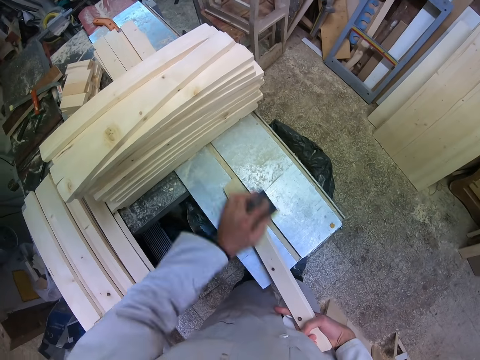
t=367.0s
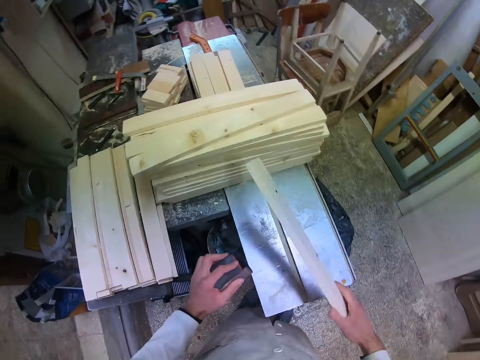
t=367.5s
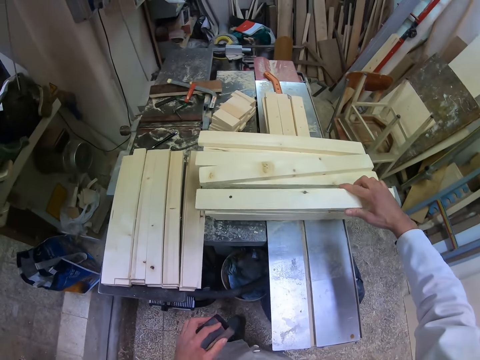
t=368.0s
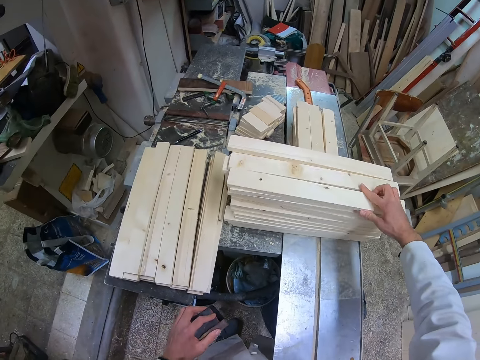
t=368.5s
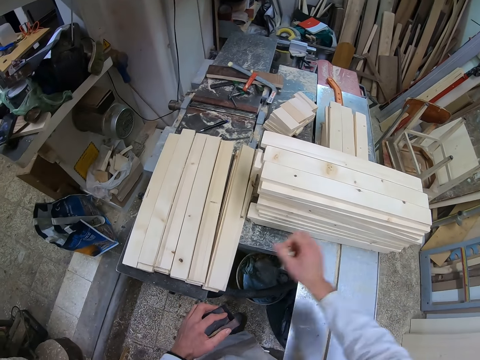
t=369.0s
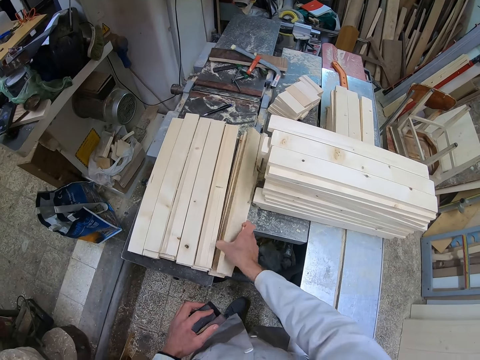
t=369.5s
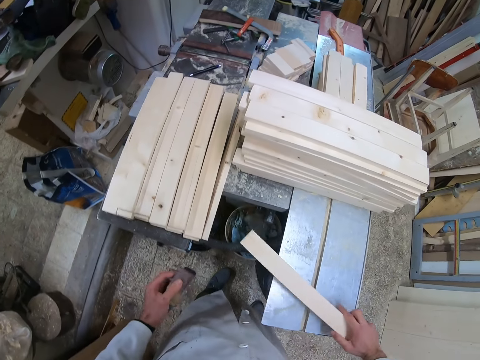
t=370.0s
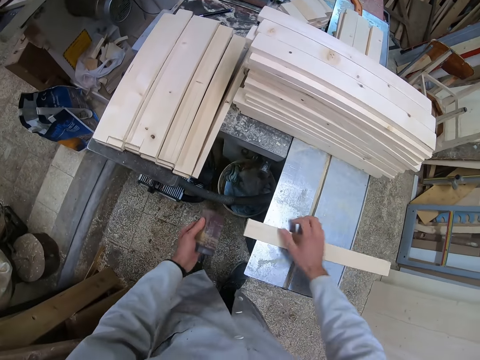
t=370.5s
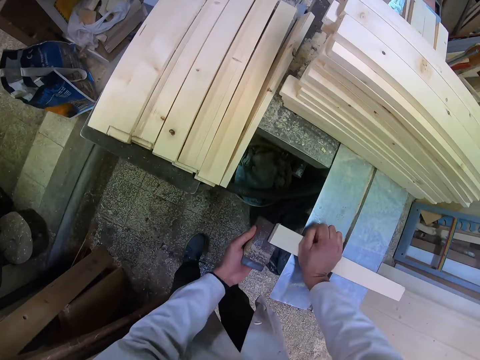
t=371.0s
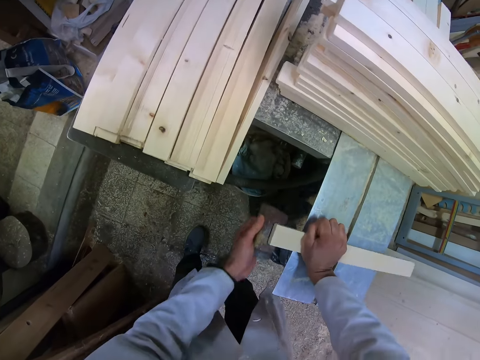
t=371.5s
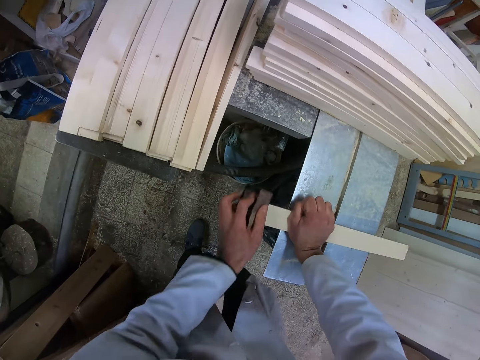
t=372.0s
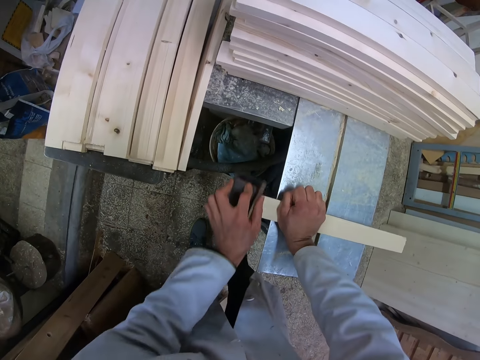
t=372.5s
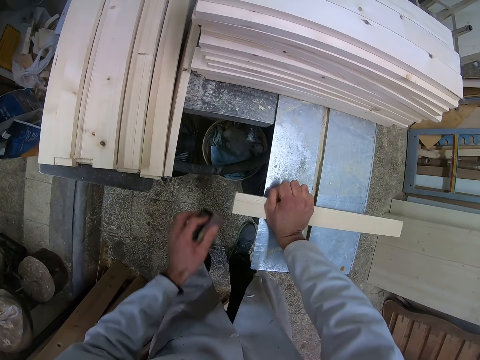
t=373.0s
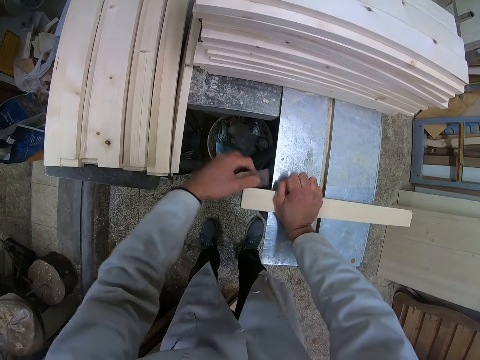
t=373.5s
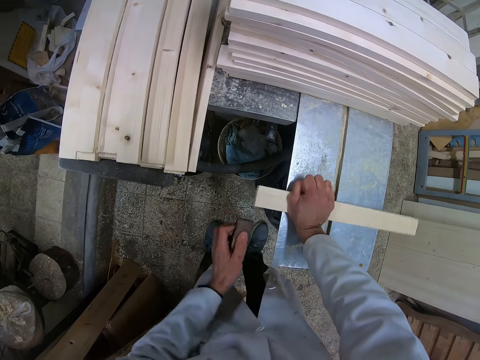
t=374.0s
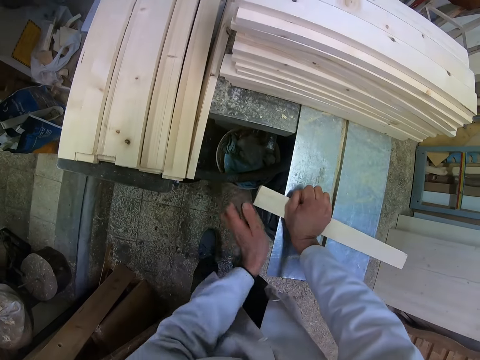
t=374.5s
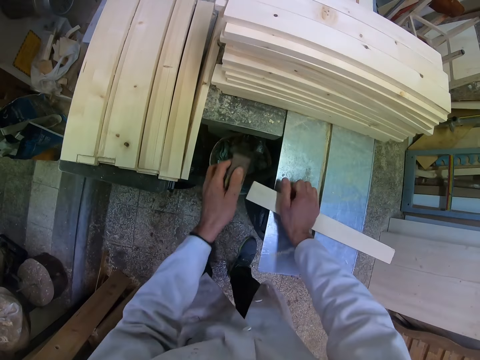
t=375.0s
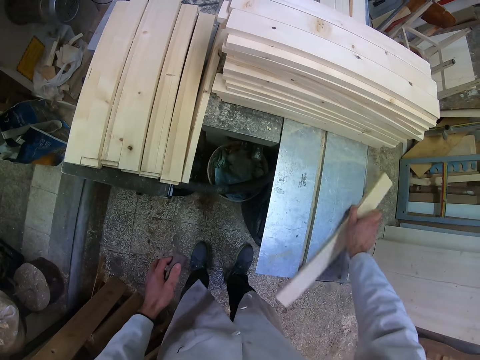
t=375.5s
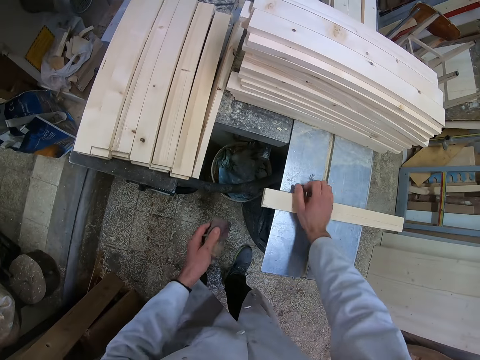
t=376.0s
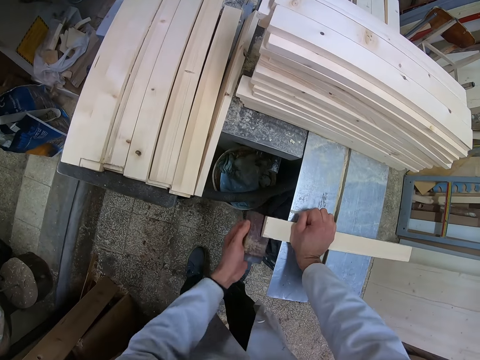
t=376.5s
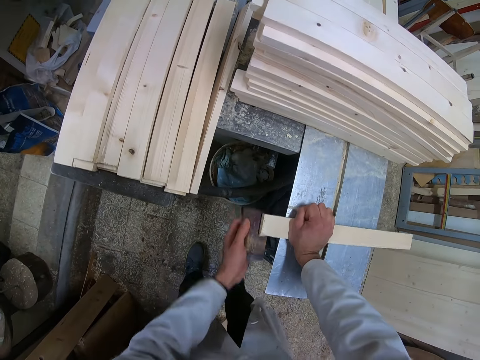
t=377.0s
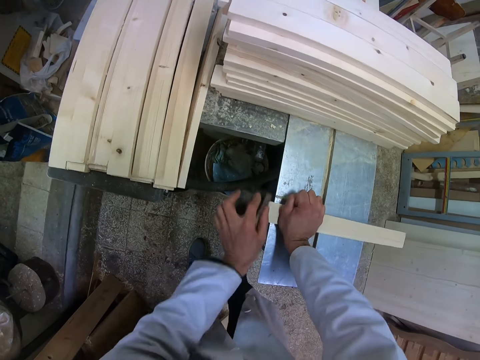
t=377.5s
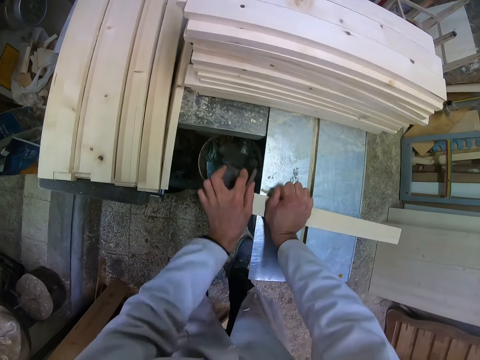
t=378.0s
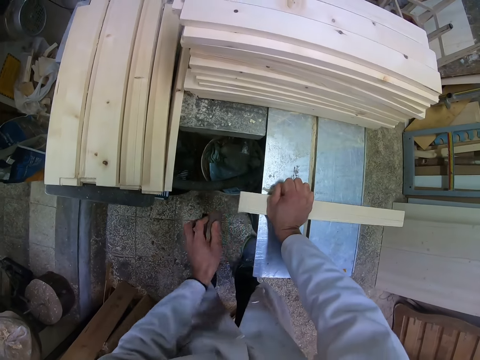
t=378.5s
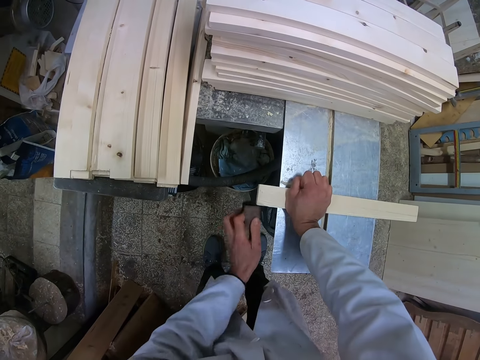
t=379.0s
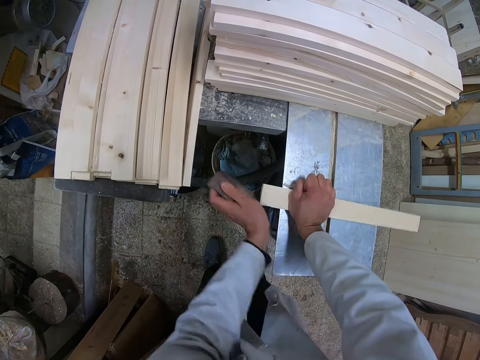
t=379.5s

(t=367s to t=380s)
The camera wearer drops the piece of wood or timber on the other pieces of wood on the cutting machine. He picks up another piece of wood from the left with his right hand. He places the piece of wood on the cutting machine. He smoothens the edge of the piece of wood with the sandpaper. He flips the piece of wood. He presses the timber on the surface. He smoothens the other edge of the piece of wood with the sandpaper.

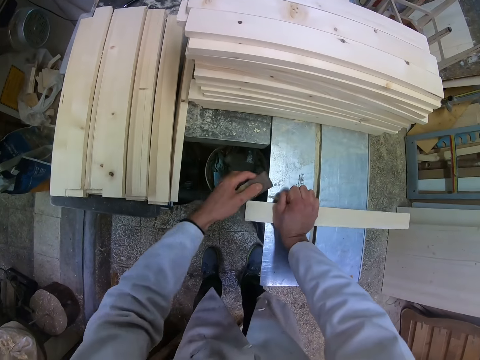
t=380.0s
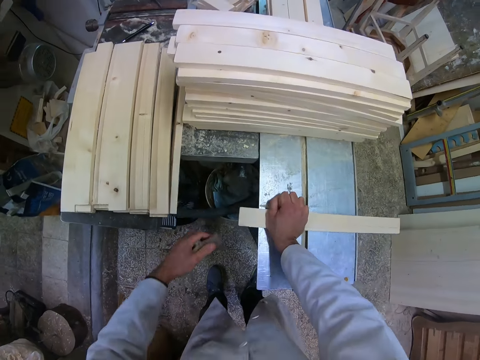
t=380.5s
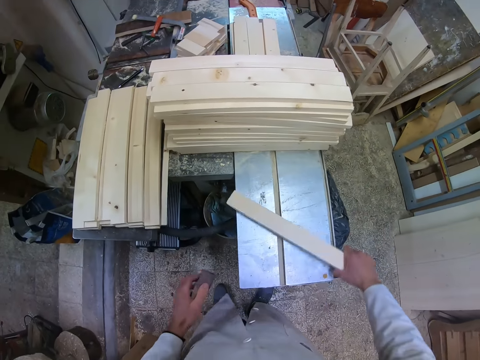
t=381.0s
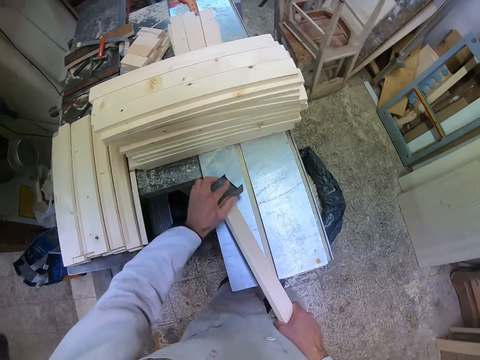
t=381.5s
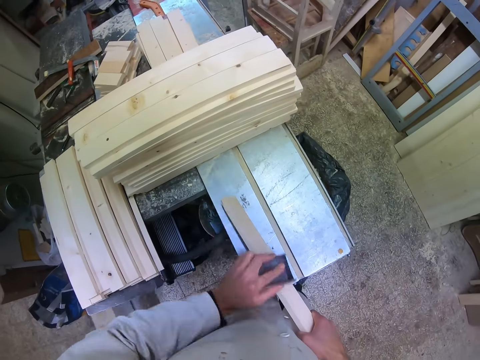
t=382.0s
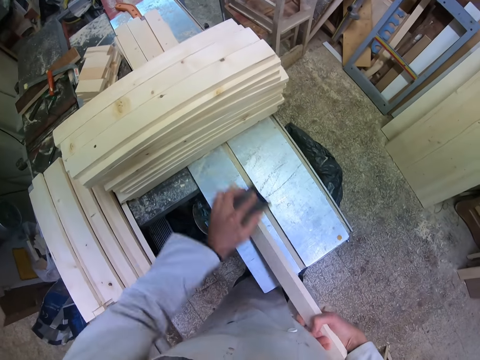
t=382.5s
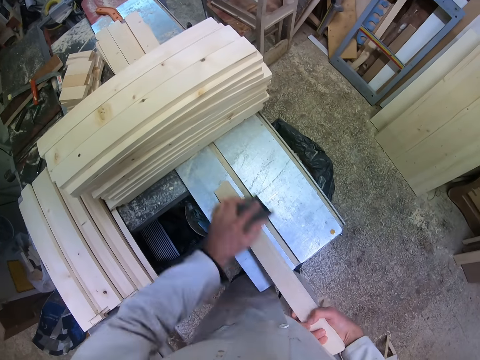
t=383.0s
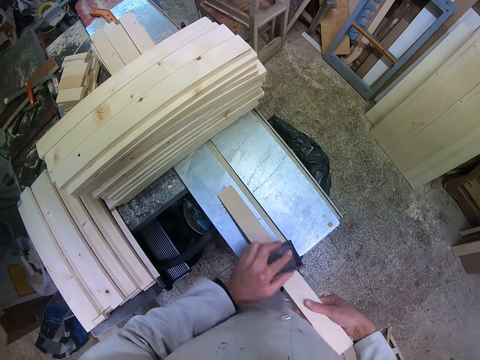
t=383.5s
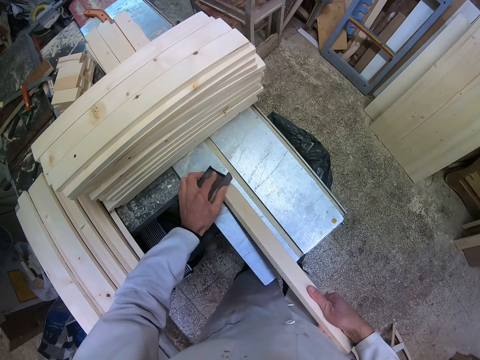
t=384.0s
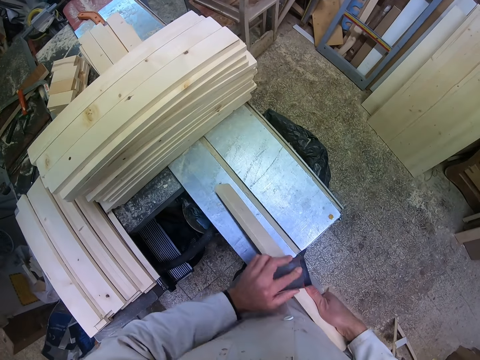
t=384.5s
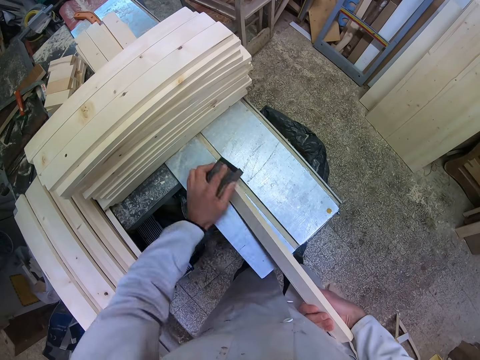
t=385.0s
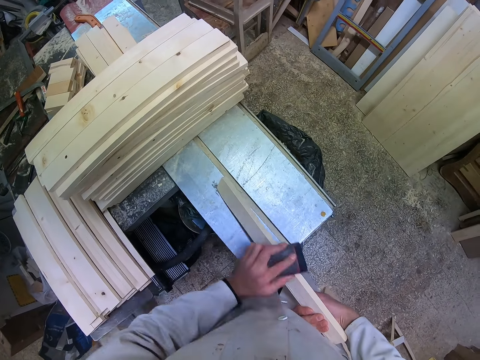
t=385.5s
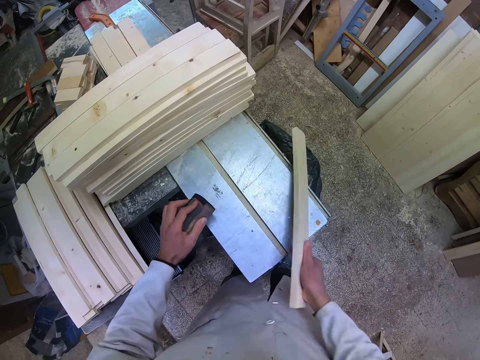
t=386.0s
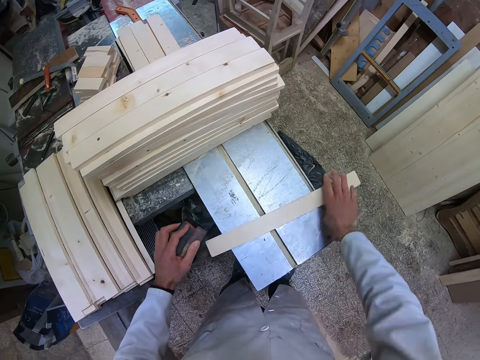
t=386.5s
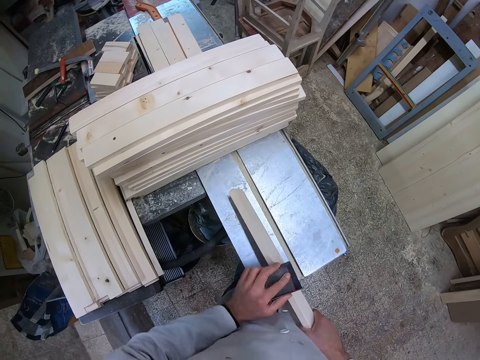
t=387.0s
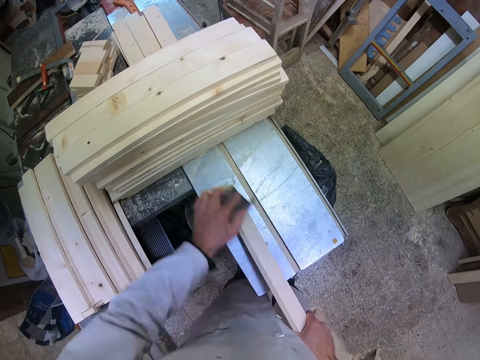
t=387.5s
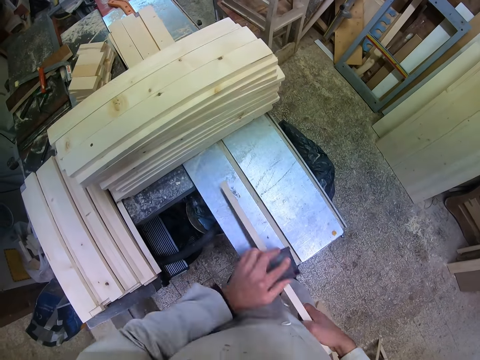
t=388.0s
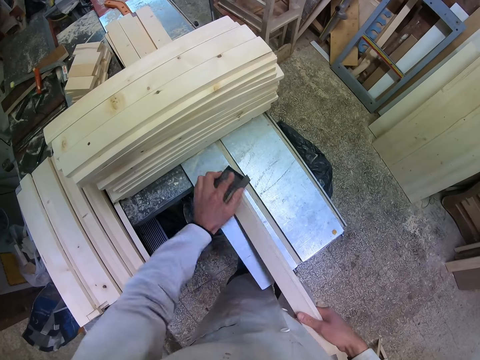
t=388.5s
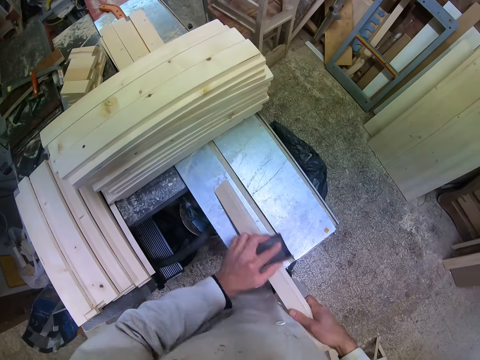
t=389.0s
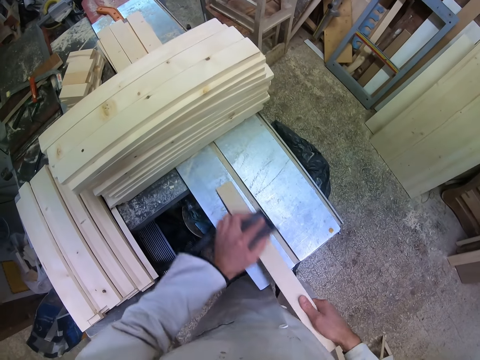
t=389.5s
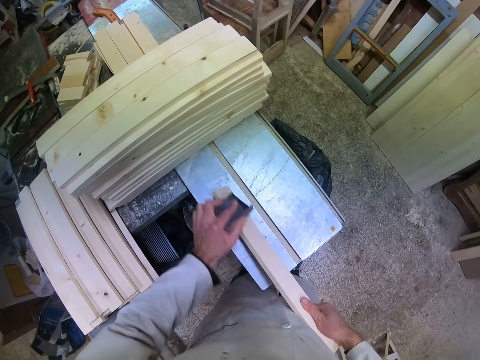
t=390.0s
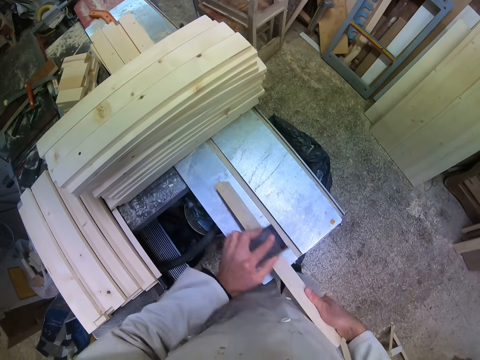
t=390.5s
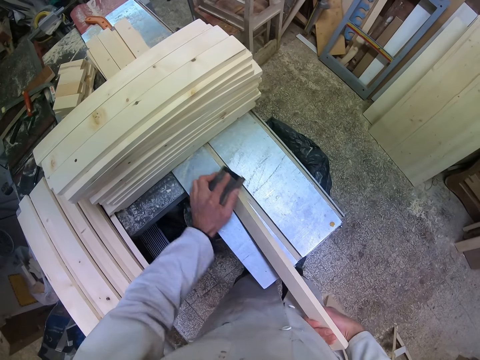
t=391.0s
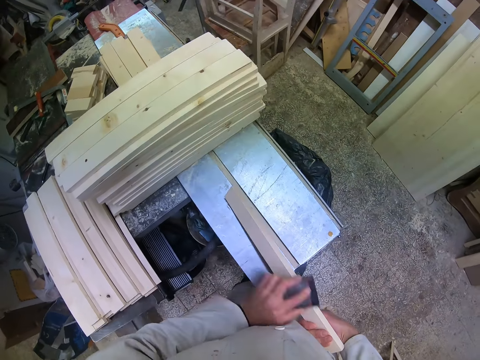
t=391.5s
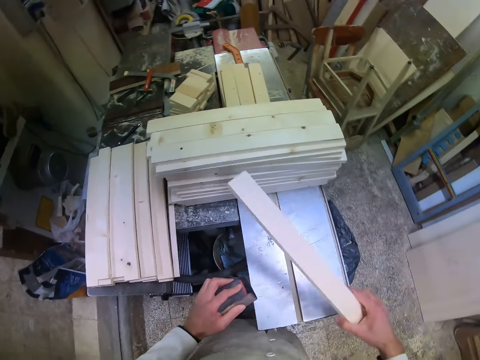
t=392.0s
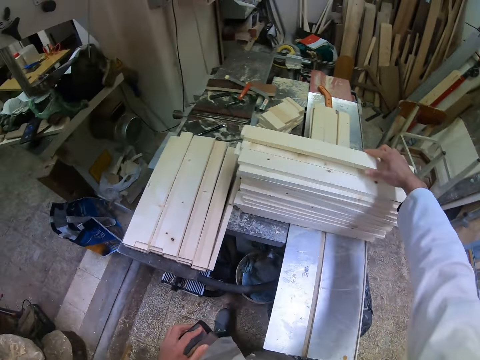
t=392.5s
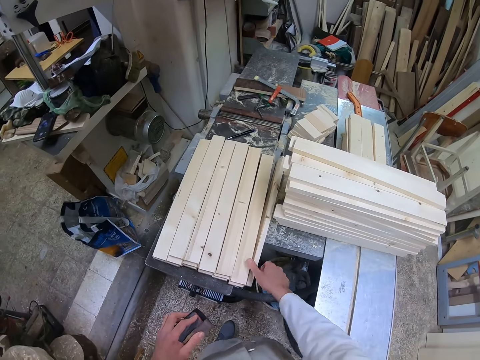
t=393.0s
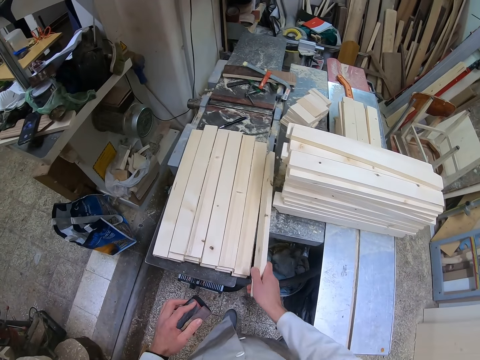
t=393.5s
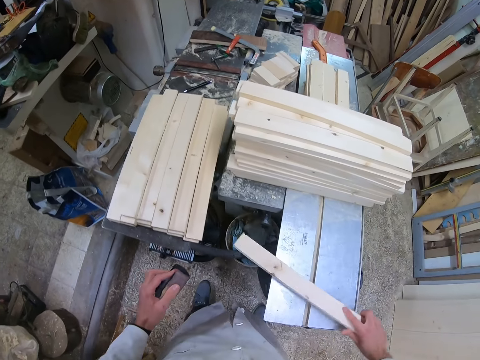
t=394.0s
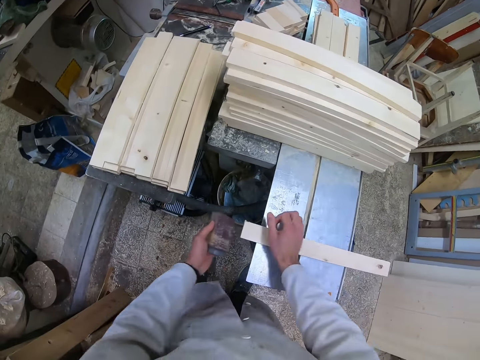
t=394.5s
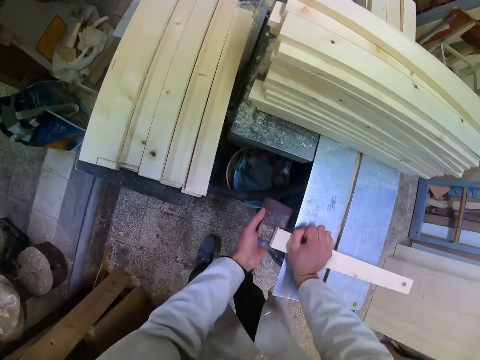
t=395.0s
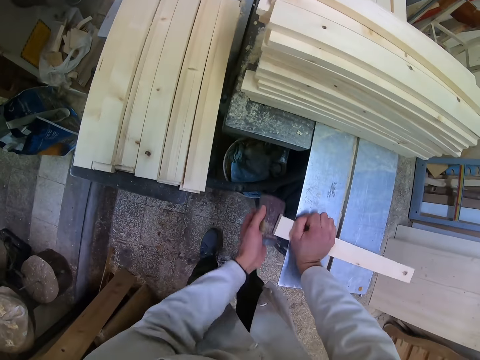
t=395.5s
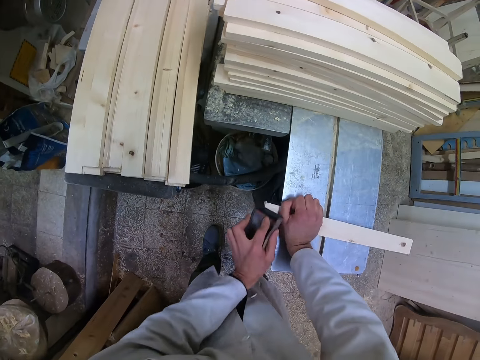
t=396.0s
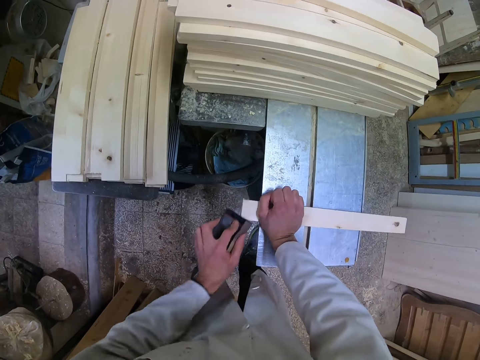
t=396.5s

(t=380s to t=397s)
The camera wearer turns the timber. He scrubs the height of the timber. He places the timber on the surface. He scrubs the height of the timber. He drops the piece of wood on the other pieces of wood on the cutting machine. He picks up another piece of wood from the far side with his right hand. He places the piece of wood on the cutting machine. He presses the timber on the surface. He smoothens the piece of wood with the sand paper.
